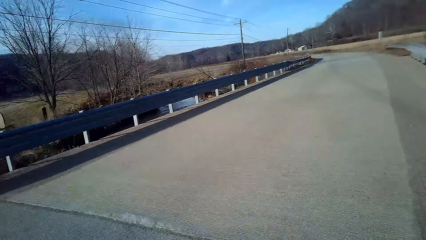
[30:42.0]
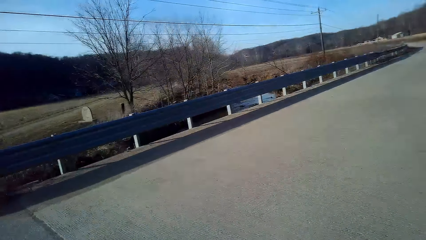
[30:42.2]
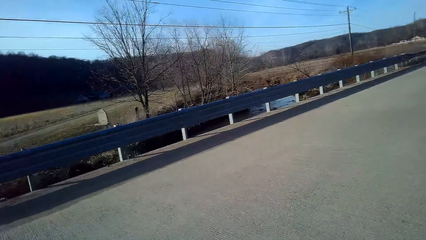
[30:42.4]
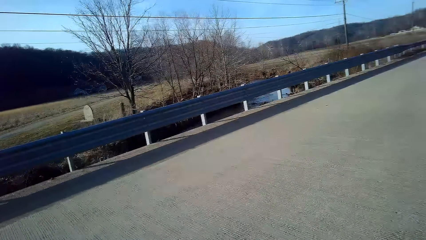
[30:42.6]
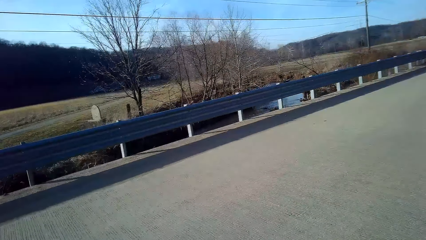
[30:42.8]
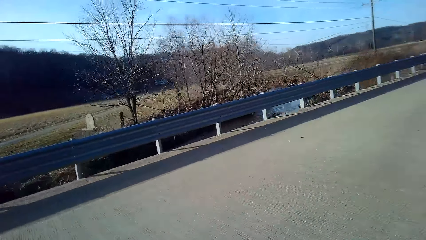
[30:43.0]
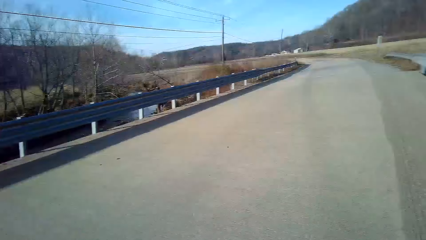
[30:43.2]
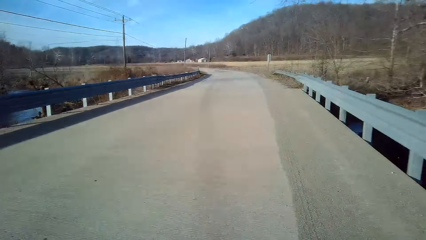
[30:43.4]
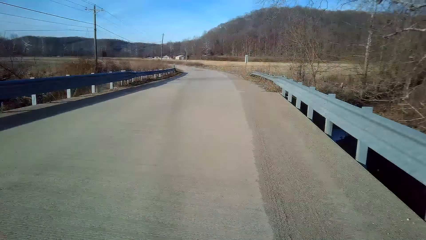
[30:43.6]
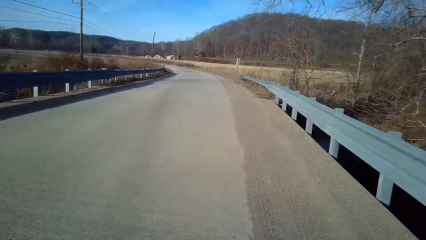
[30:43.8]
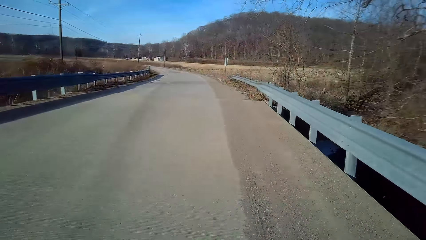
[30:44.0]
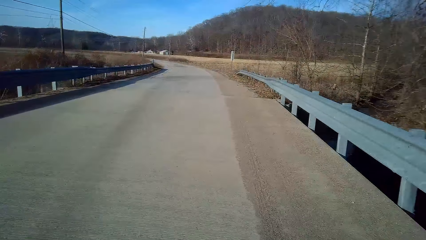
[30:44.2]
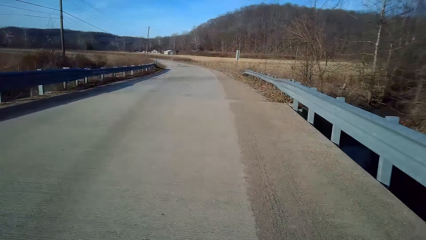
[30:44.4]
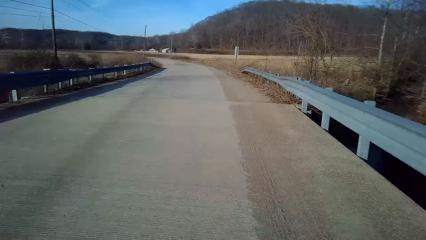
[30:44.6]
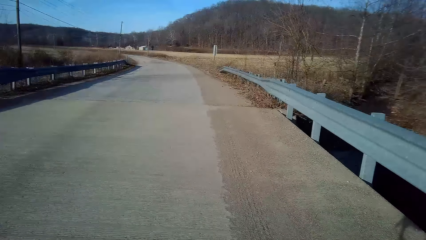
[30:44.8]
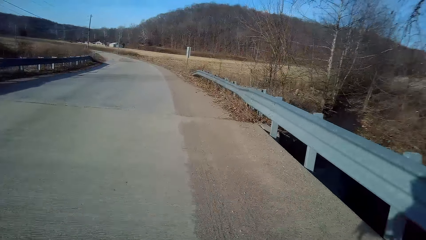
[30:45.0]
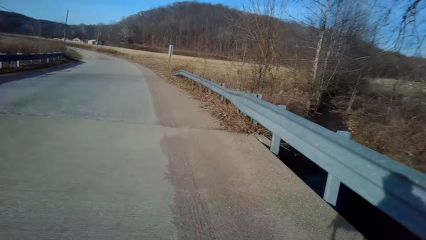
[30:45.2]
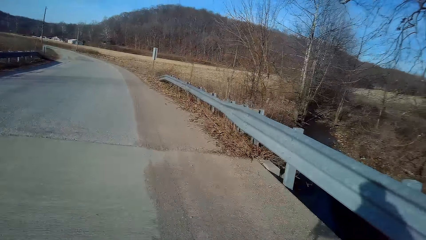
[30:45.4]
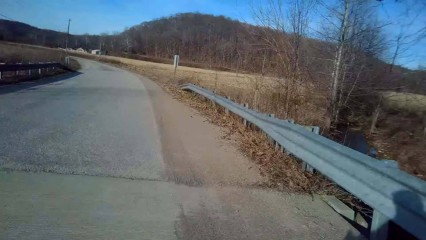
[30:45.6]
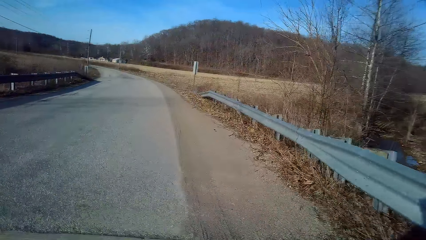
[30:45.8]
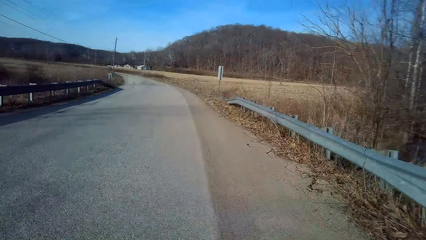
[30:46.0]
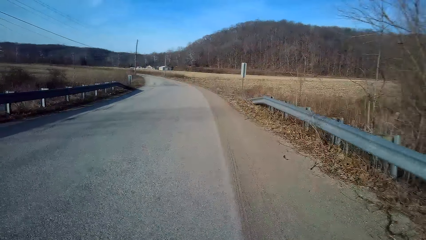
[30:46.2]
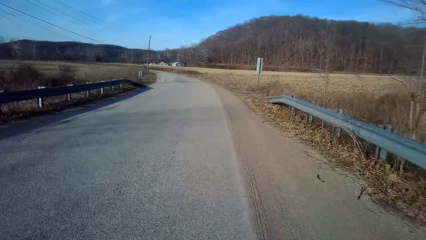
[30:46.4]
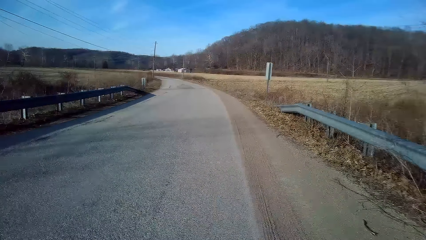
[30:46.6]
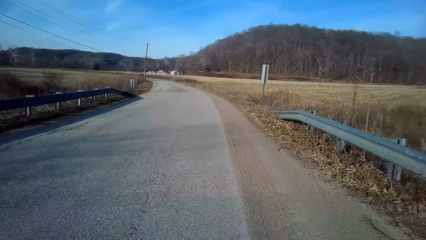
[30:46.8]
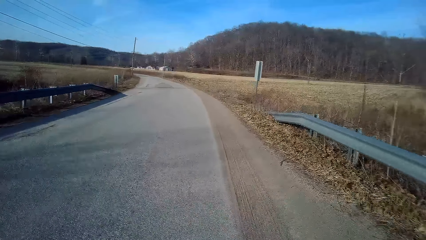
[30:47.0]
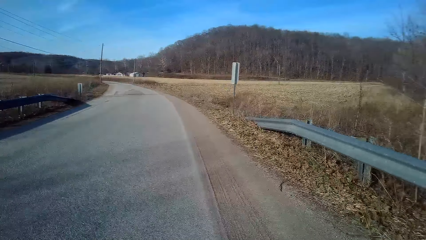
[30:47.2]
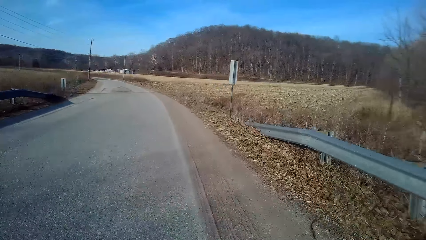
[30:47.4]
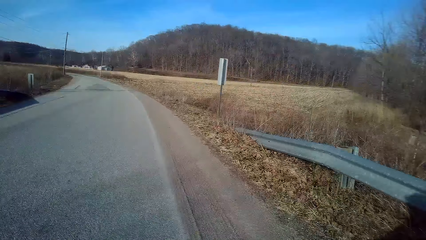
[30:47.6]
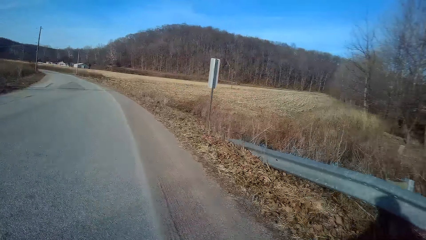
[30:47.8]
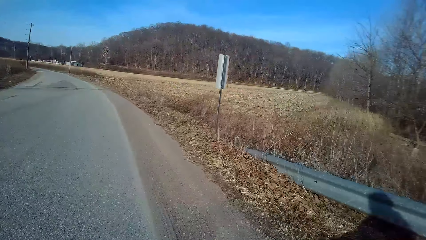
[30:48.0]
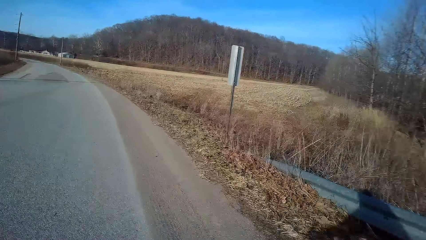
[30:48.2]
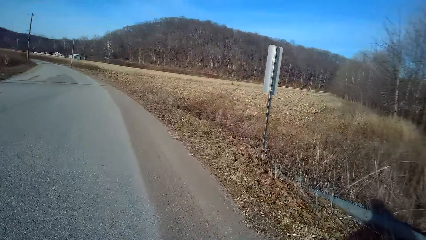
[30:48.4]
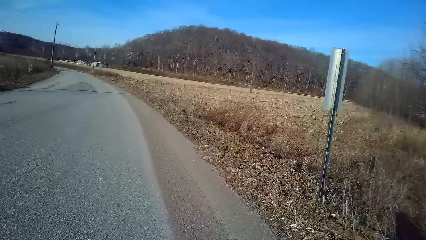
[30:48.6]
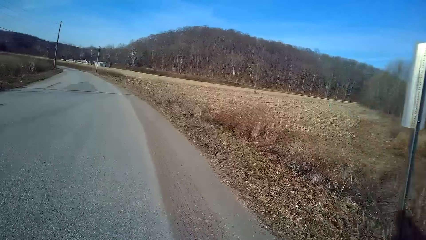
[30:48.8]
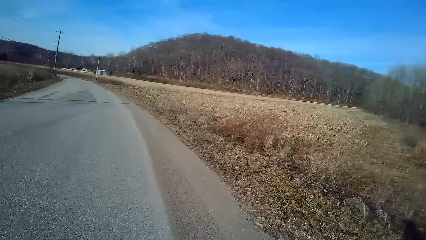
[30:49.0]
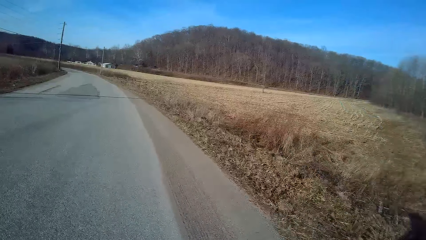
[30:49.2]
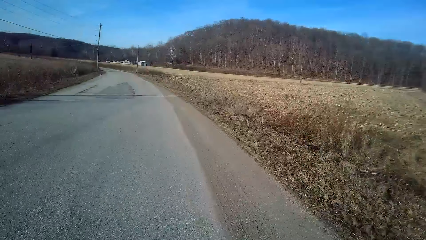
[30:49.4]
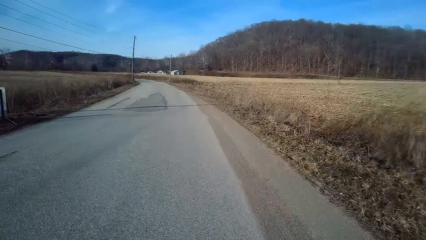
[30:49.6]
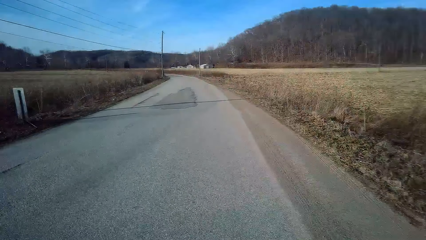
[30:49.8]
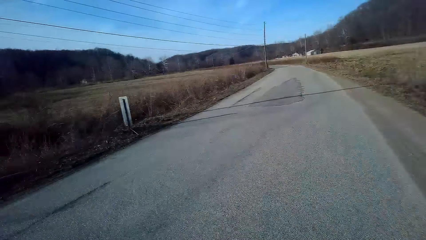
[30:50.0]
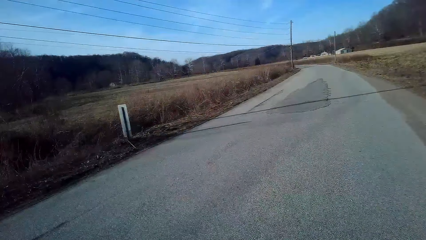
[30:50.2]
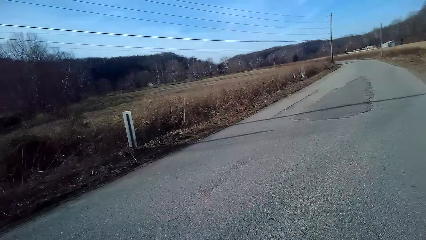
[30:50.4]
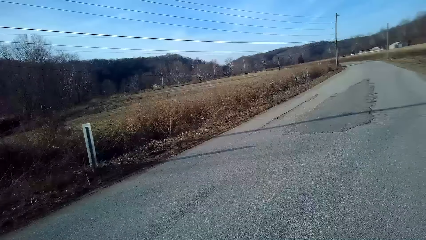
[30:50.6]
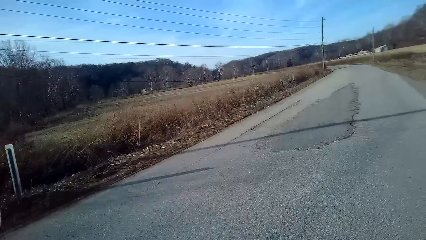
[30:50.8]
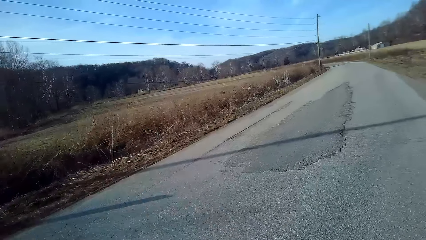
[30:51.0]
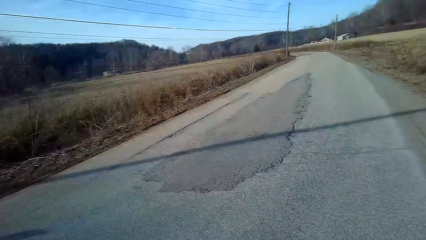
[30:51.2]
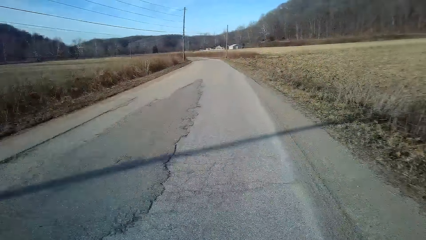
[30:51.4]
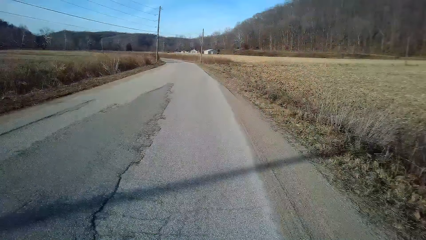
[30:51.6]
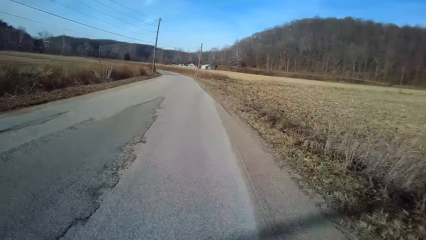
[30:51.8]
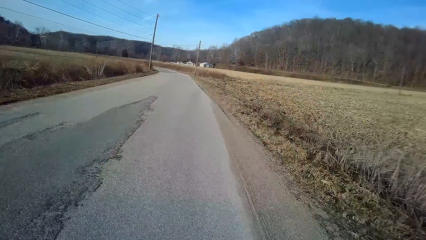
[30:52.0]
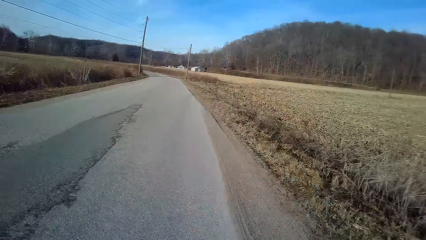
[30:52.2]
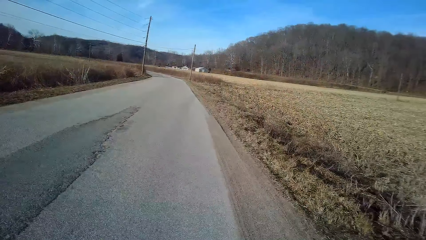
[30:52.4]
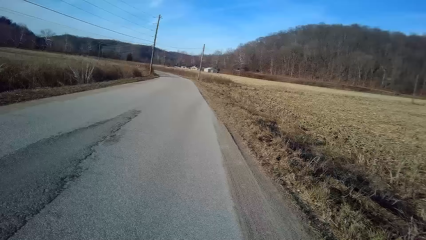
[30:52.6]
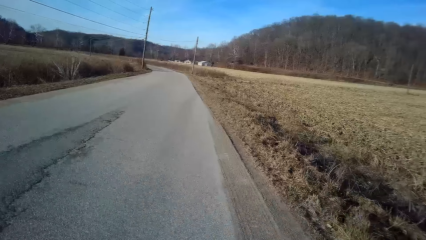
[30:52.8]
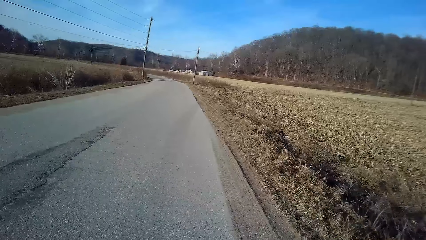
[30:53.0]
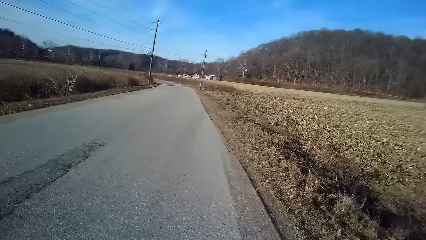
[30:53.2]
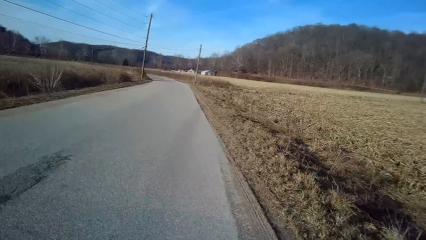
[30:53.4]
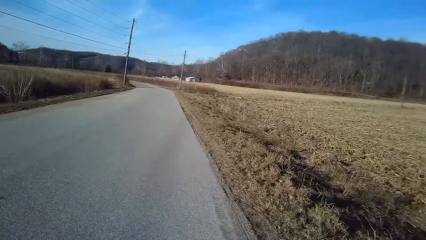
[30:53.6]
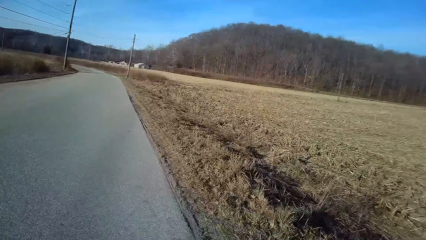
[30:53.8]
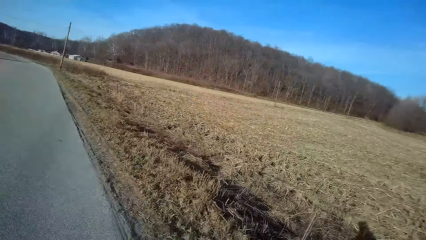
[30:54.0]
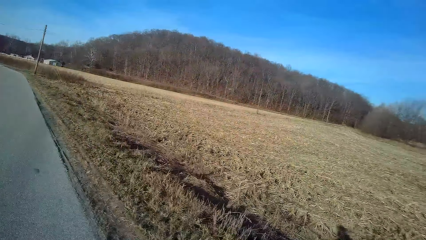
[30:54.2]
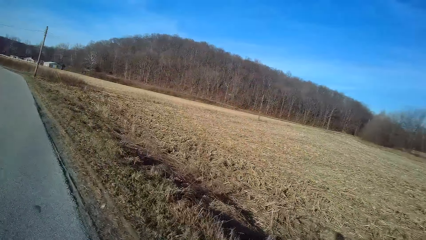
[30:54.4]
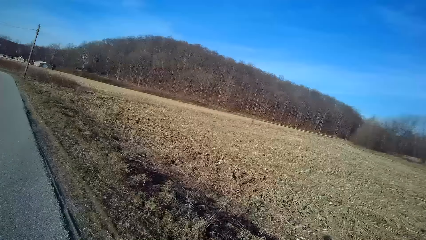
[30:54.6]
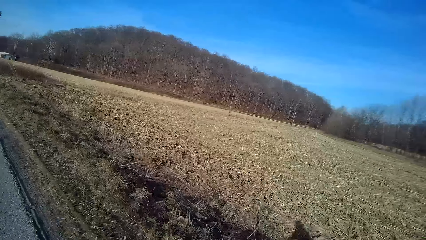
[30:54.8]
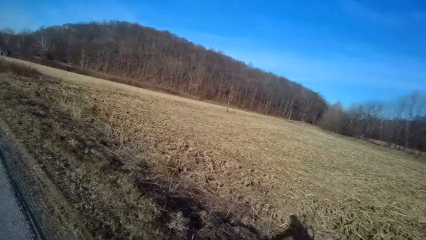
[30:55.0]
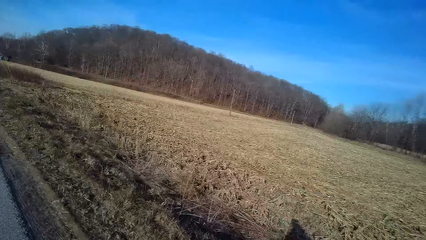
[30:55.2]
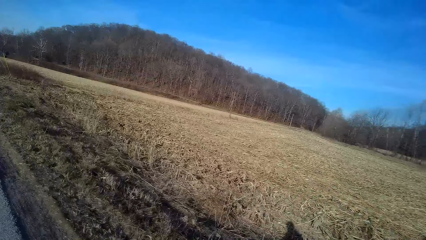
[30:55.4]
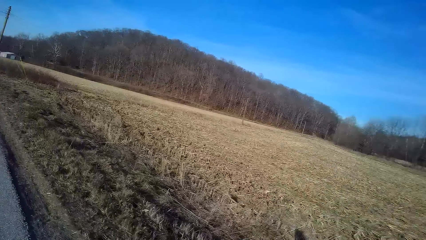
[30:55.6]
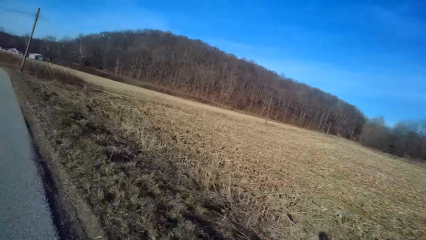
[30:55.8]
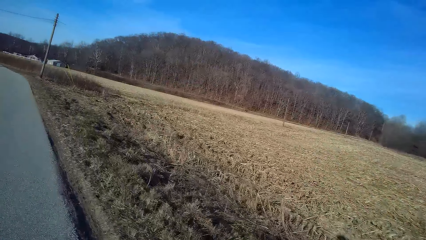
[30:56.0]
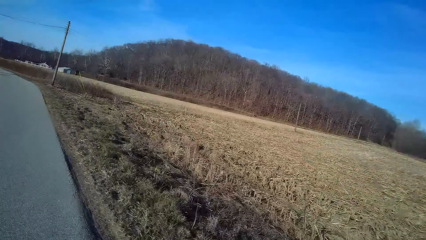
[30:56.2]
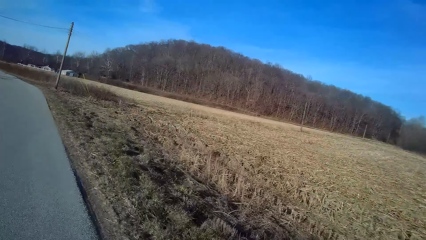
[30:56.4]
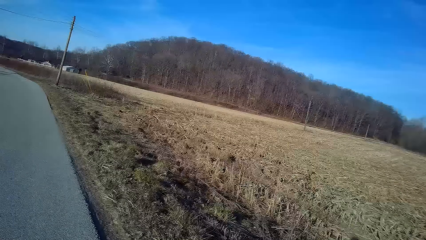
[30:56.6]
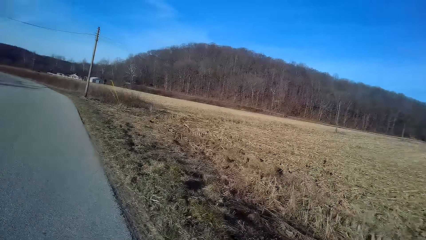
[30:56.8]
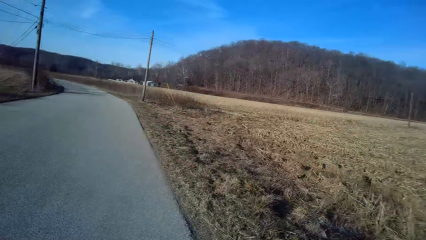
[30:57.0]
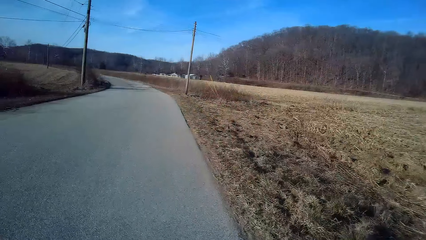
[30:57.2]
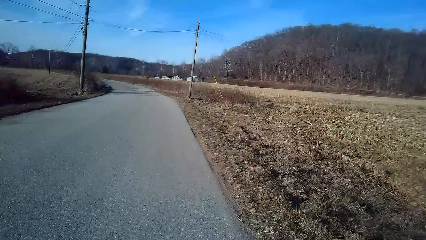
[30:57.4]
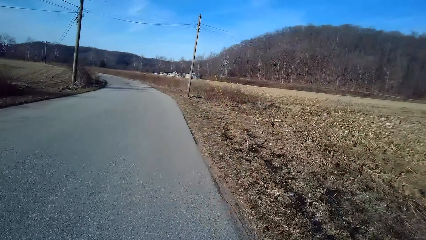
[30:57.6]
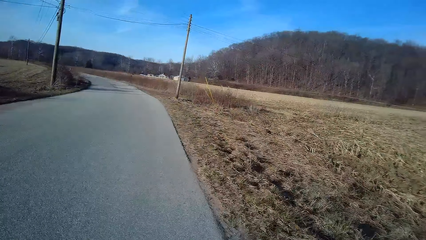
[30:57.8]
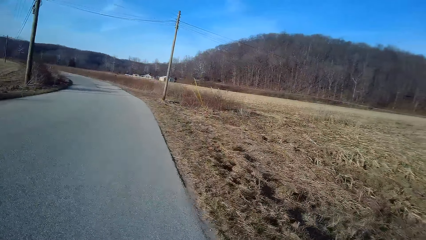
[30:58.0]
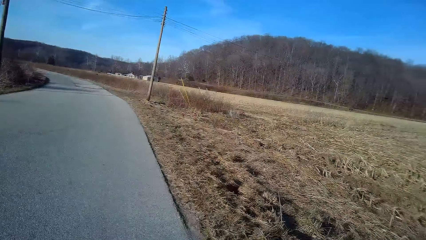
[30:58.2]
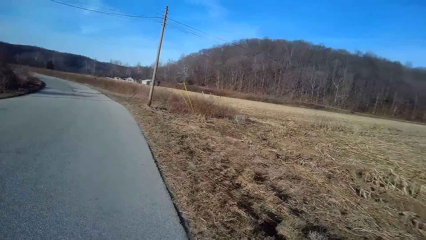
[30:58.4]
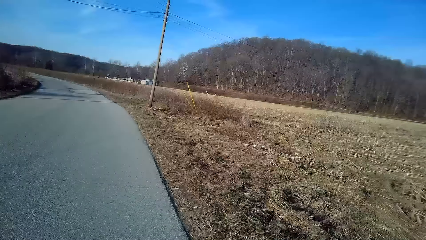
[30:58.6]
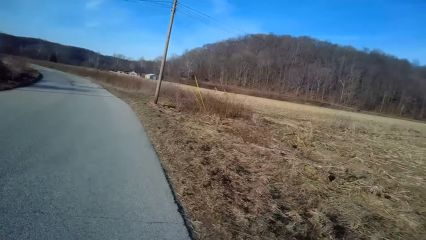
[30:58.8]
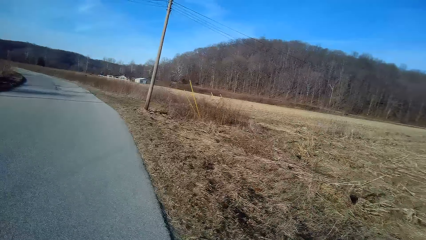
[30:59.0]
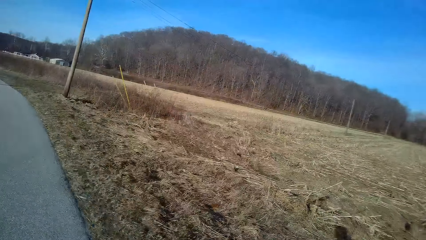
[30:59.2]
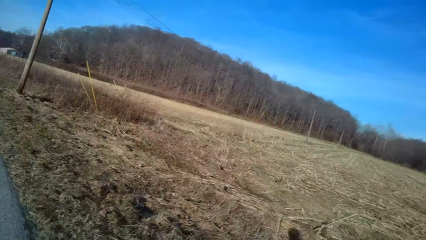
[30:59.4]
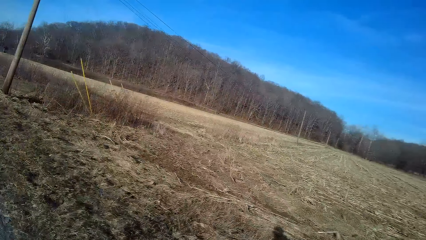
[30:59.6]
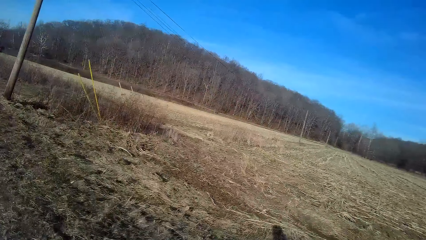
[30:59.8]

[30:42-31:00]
The camera wearer rides a bicycle on the road. They turn to the side. They ride the bicycle on the road. They turn to the side. They ride the bicycle on the road.
